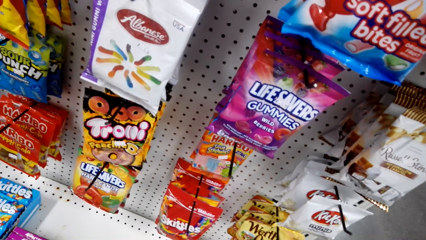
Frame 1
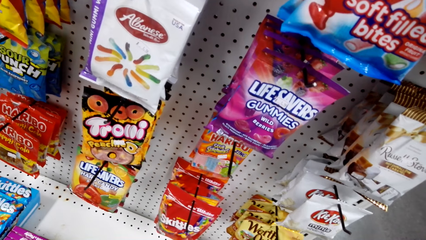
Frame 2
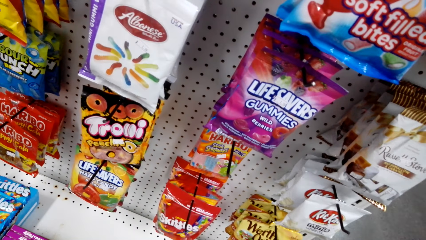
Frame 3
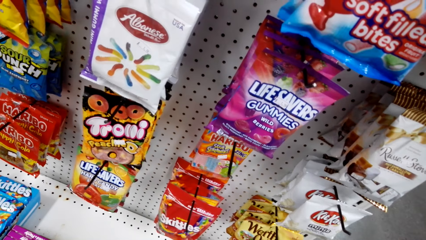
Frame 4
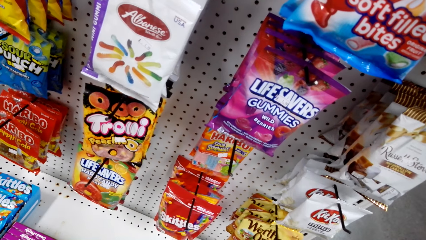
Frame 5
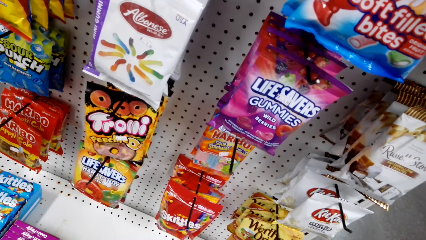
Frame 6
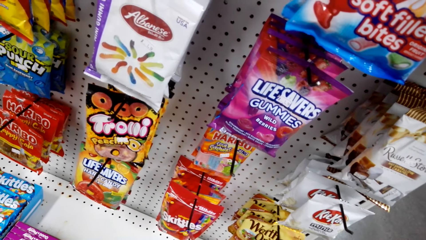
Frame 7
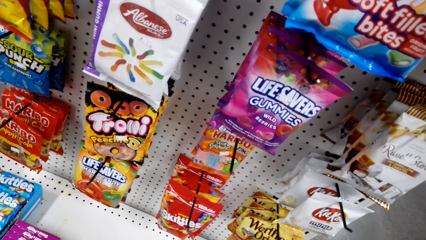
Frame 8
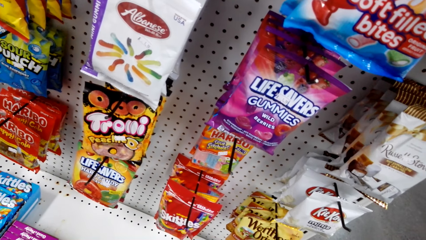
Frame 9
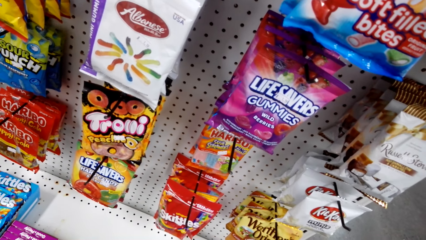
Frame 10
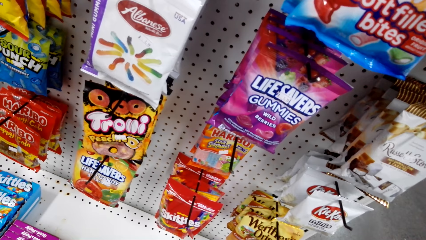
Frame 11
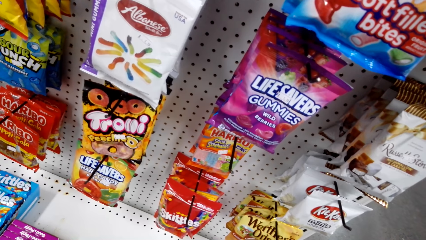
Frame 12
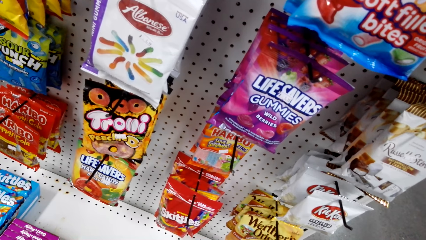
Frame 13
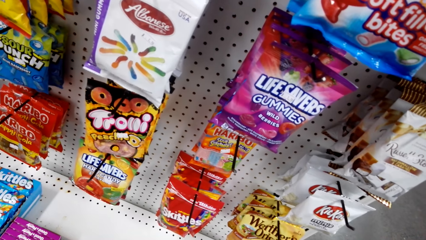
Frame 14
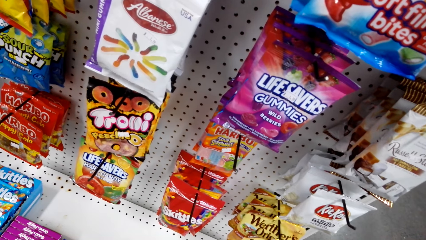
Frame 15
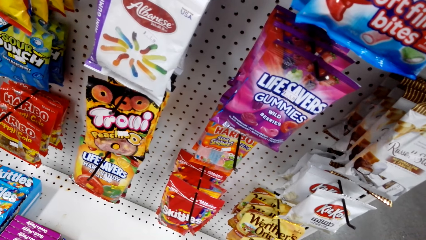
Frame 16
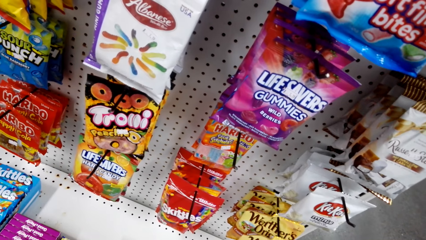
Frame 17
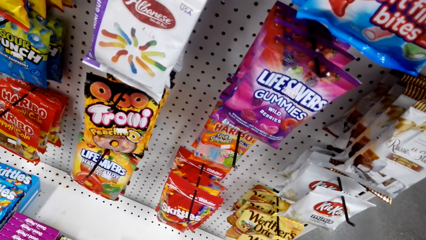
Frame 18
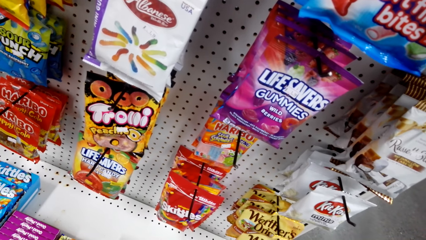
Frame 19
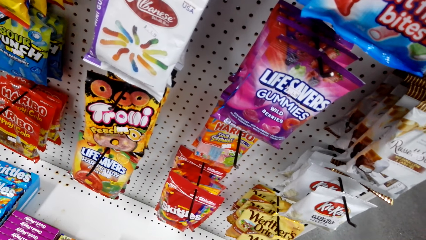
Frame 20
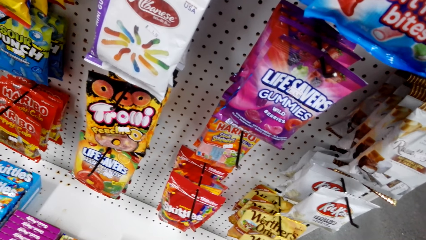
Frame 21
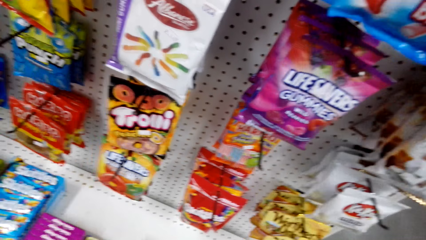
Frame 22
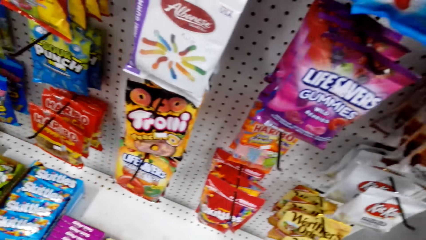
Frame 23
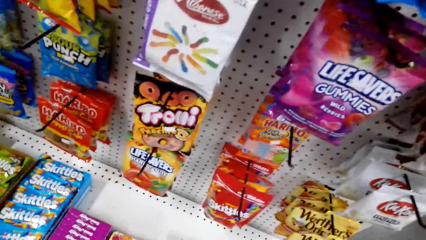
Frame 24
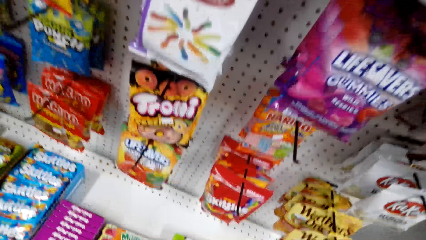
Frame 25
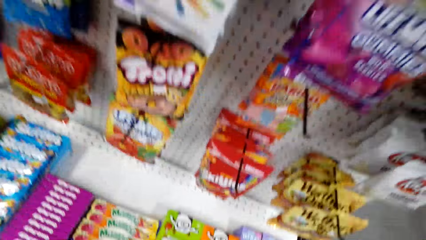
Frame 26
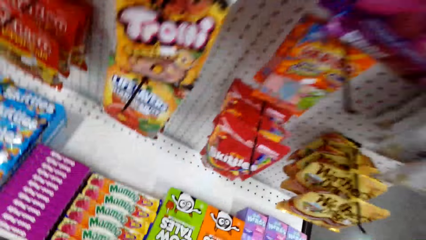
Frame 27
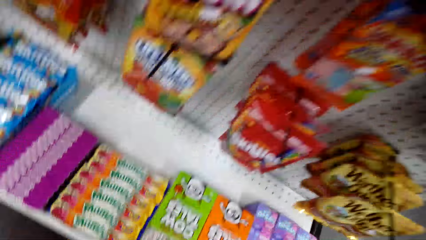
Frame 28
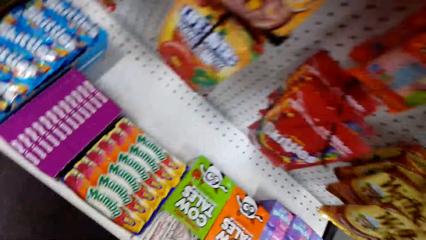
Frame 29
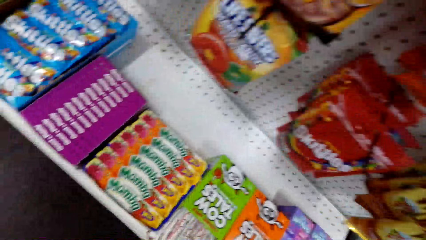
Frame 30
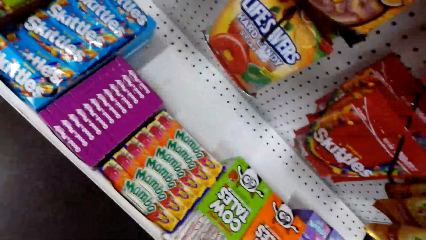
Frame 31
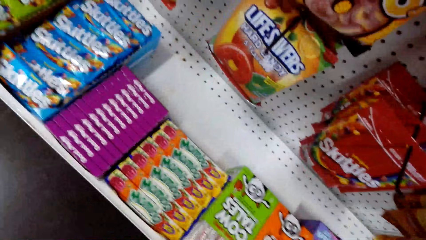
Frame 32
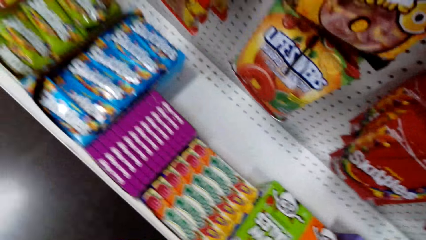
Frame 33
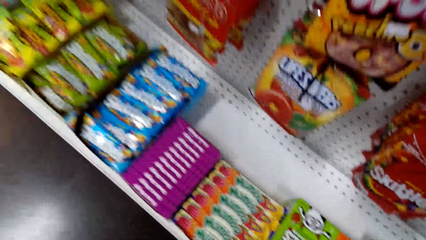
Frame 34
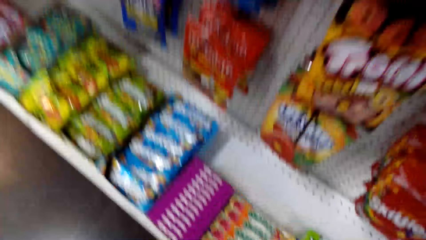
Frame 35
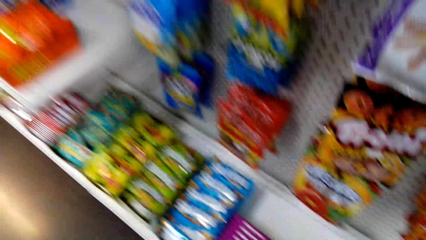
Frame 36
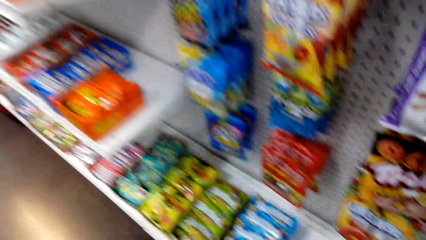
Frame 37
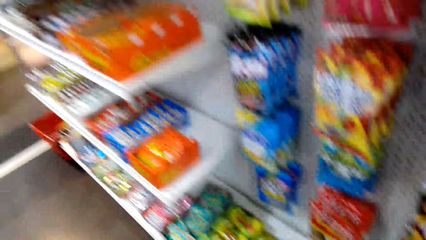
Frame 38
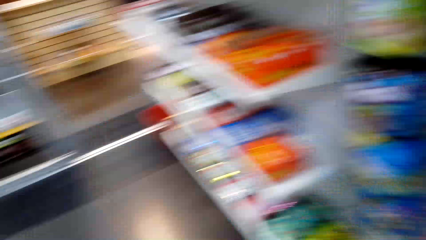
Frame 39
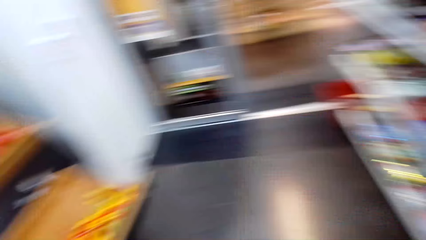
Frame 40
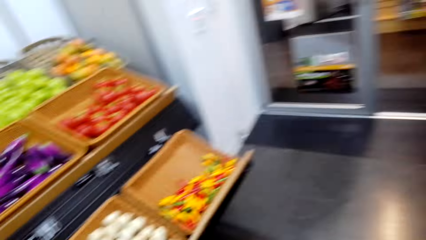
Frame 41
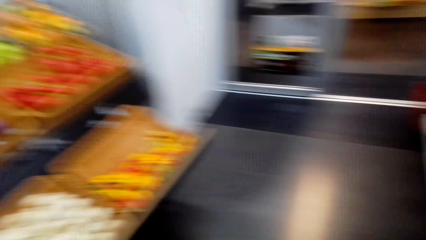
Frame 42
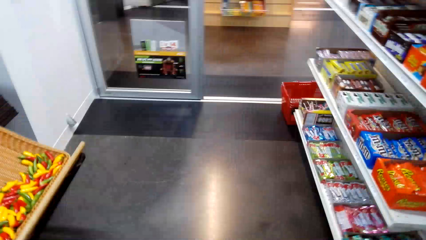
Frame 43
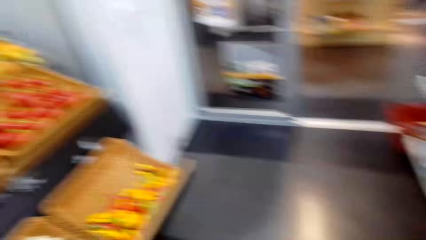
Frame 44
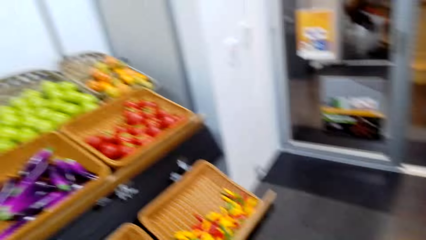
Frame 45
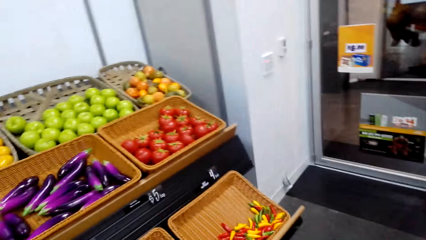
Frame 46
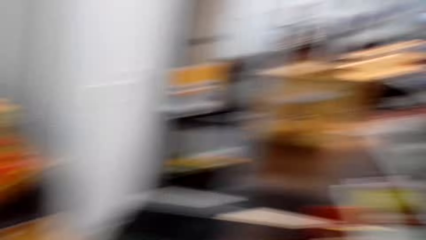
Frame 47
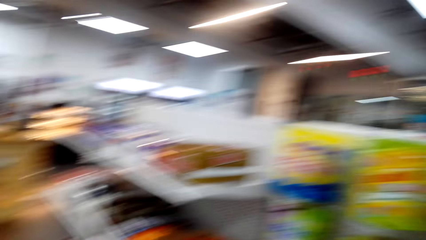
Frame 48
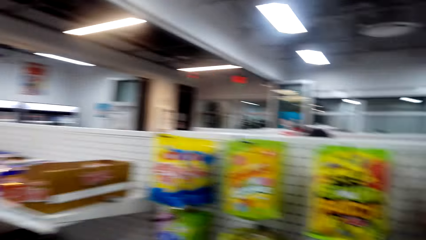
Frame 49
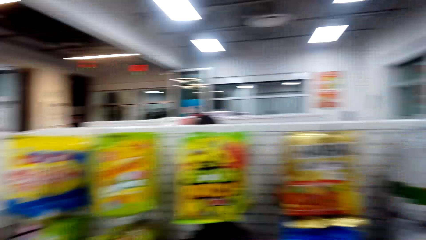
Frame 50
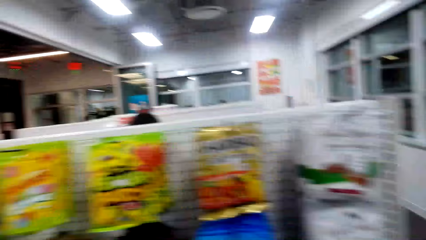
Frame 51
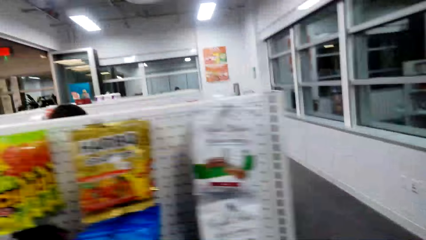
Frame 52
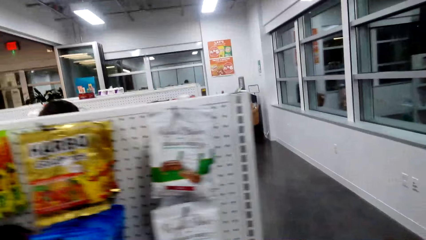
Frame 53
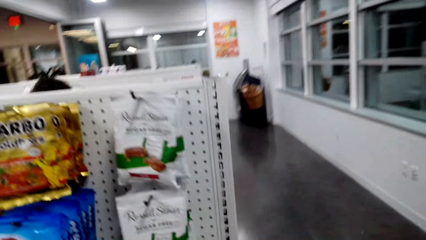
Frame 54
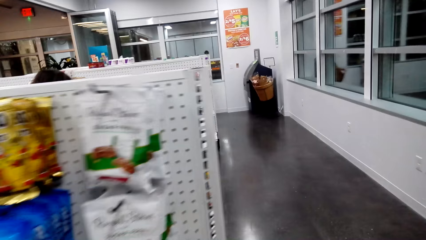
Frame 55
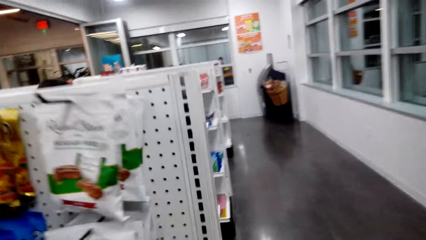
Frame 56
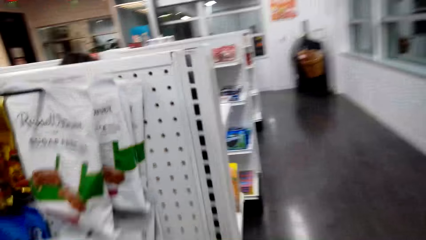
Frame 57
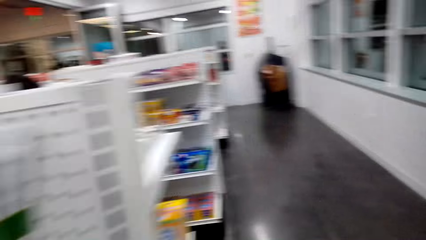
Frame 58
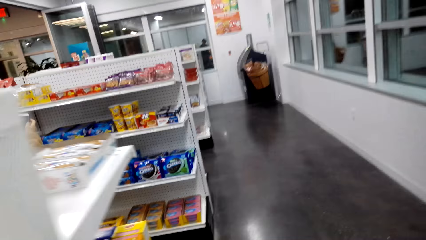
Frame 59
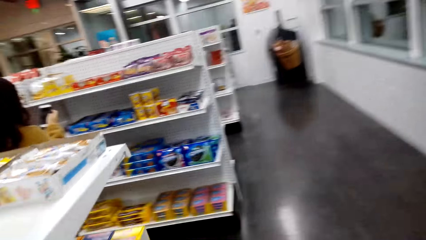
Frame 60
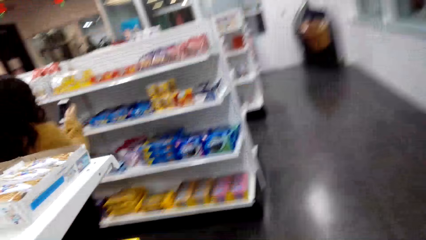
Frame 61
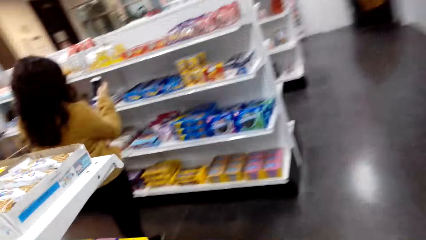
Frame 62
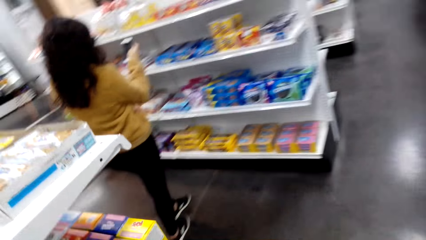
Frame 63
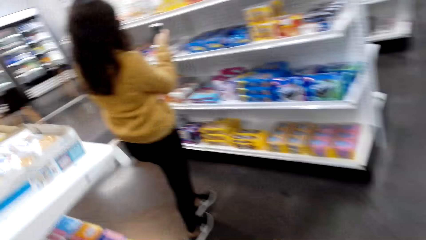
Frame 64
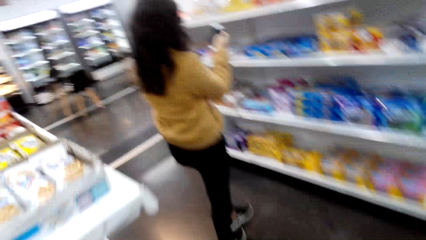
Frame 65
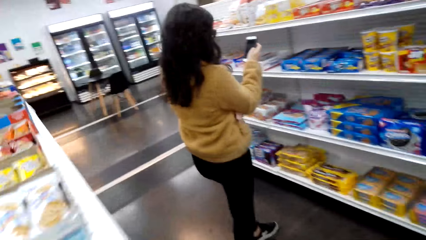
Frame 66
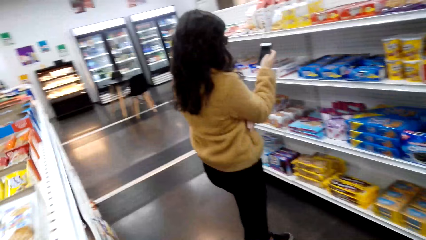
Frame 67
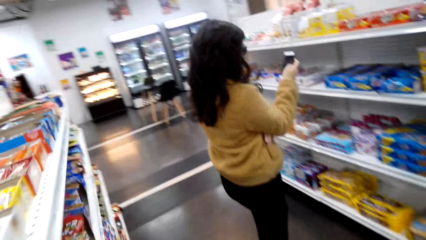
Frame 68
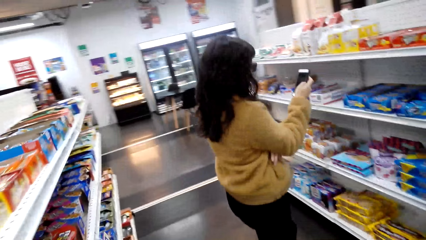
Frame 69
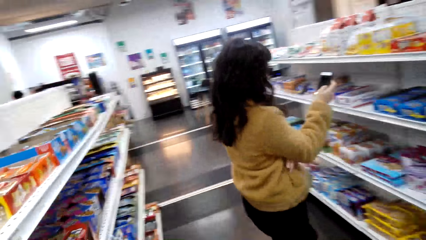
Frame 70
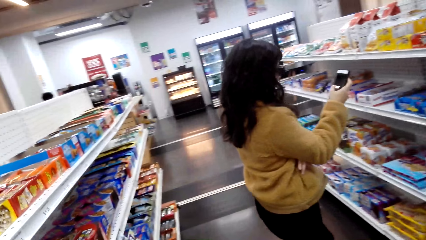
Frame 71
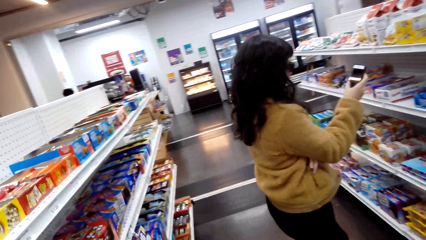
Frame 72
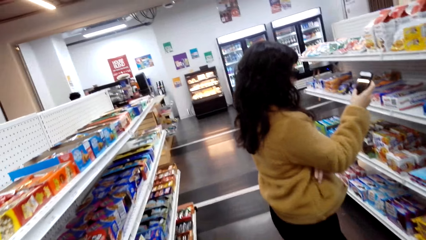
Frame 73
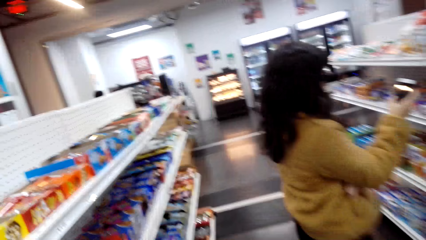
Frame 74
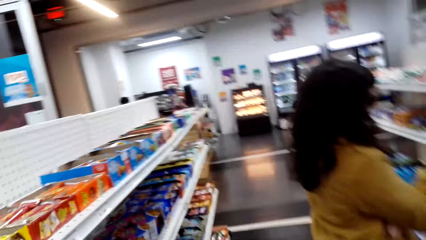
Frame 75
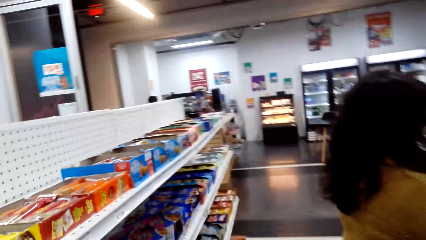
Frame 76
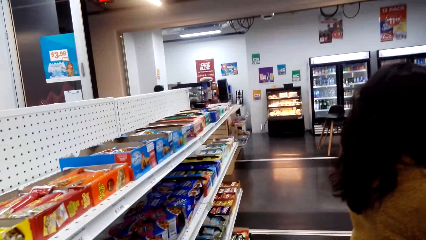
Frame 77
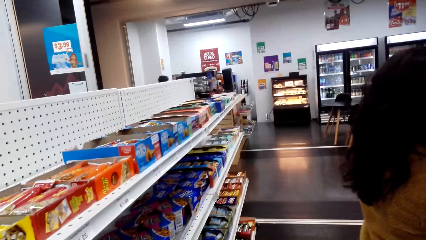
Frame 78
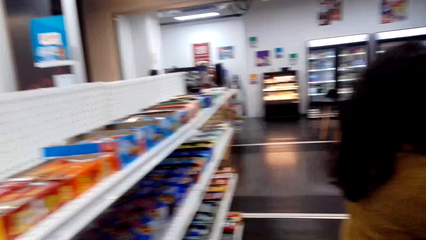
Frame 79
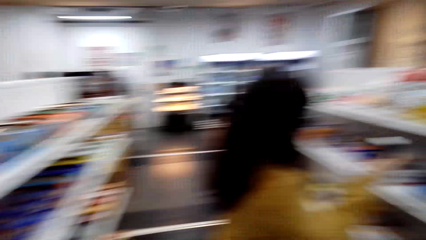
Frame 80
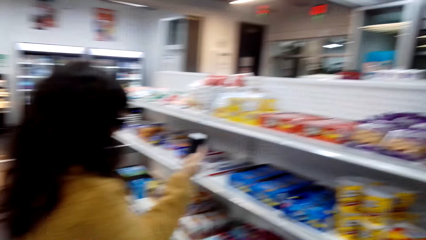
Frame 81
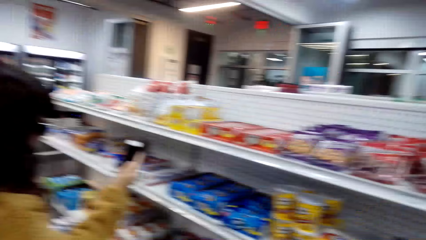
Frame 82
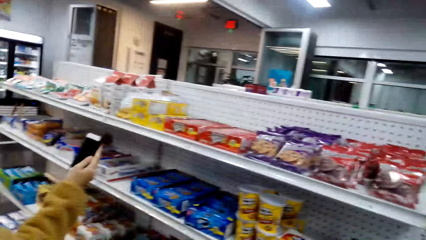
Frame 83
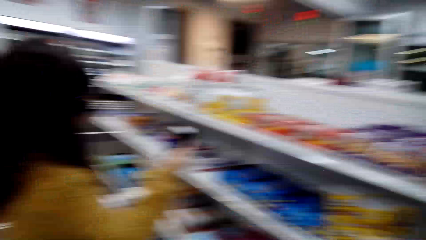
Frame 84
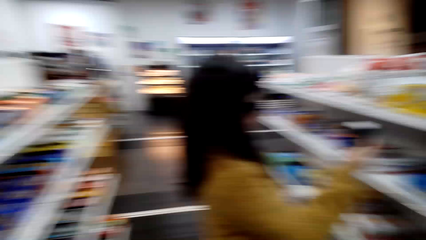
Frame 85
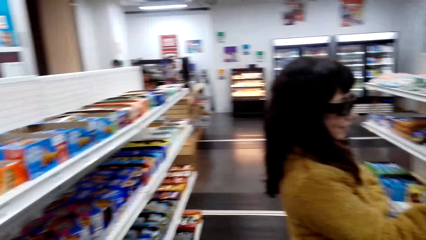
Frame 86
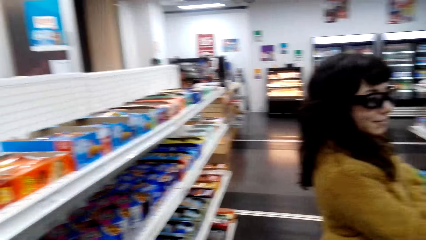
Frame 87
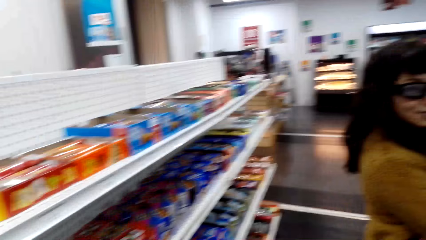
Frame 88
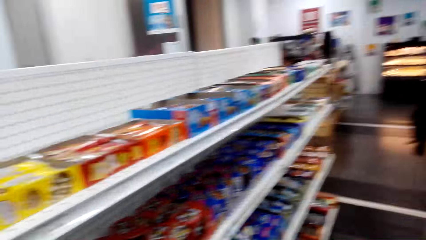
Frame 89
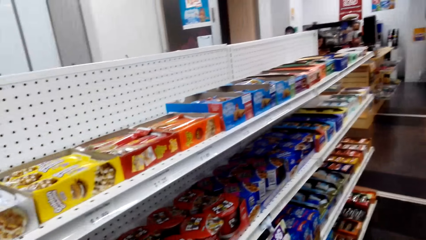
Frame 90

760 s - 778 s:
The camera wearer converses. They walk around the store. They operate the phone. They converse with the lady. The lady looks at the camera wearer.
